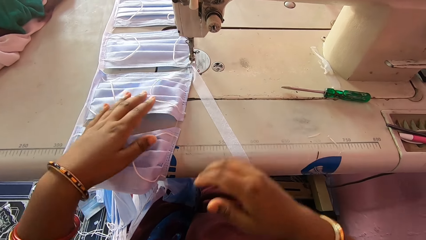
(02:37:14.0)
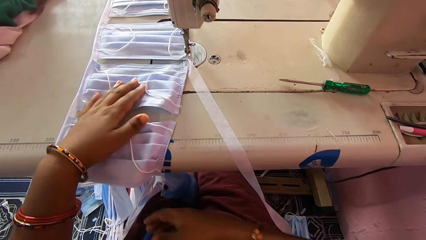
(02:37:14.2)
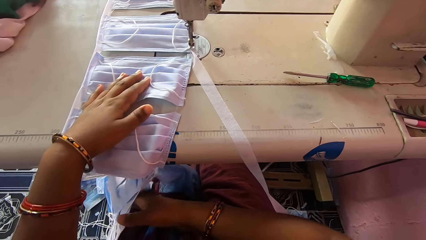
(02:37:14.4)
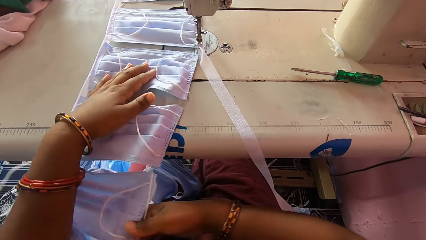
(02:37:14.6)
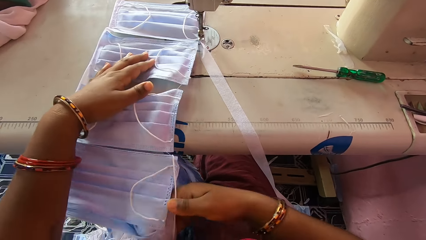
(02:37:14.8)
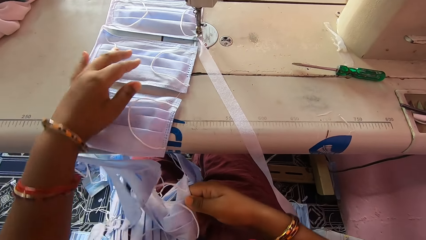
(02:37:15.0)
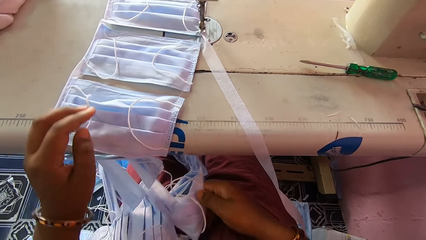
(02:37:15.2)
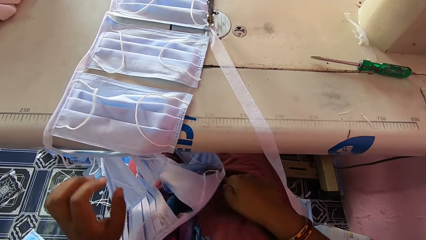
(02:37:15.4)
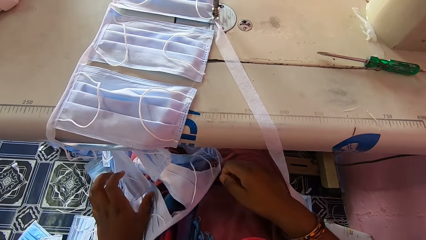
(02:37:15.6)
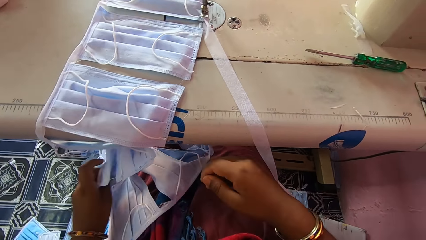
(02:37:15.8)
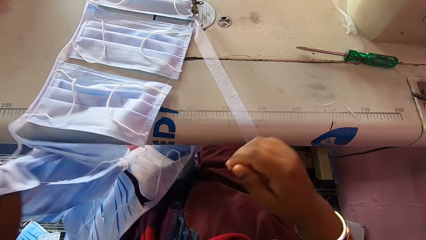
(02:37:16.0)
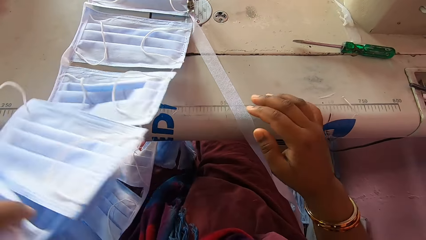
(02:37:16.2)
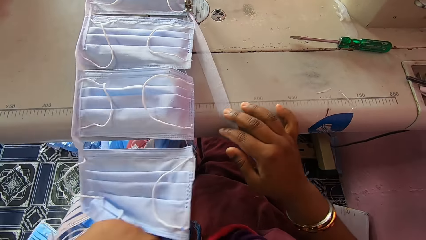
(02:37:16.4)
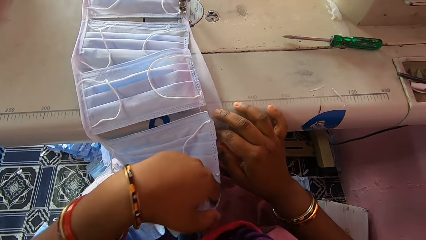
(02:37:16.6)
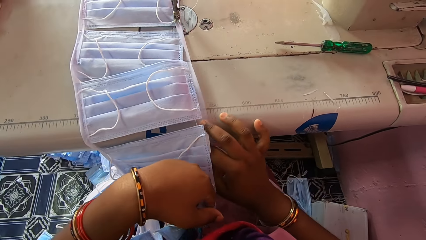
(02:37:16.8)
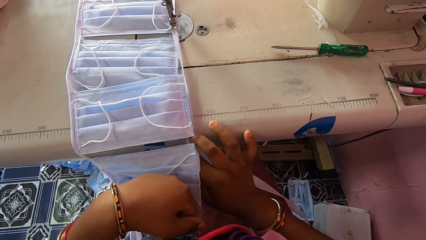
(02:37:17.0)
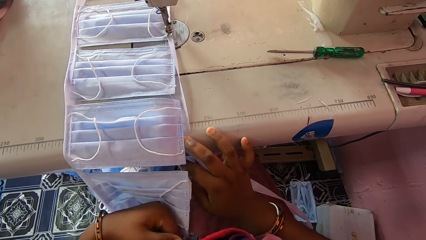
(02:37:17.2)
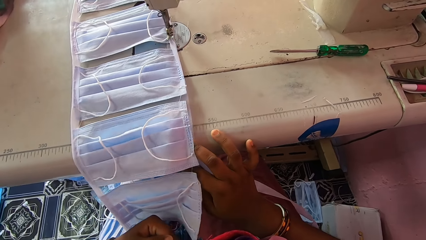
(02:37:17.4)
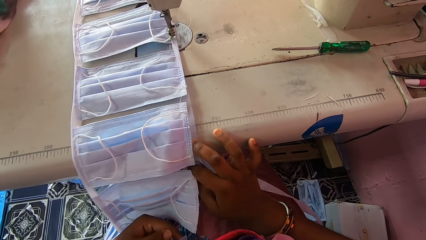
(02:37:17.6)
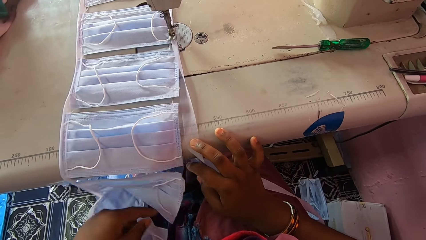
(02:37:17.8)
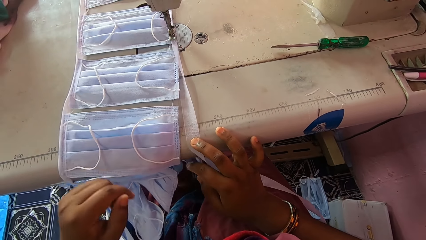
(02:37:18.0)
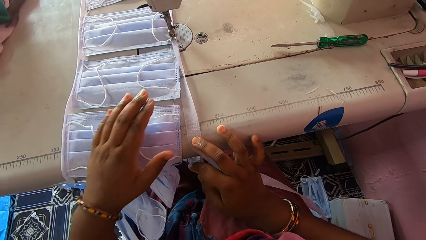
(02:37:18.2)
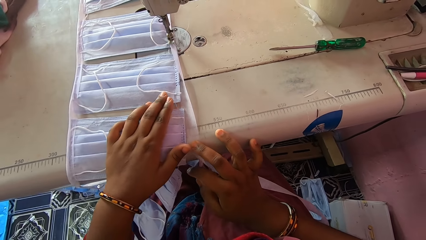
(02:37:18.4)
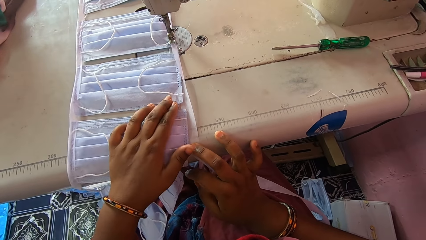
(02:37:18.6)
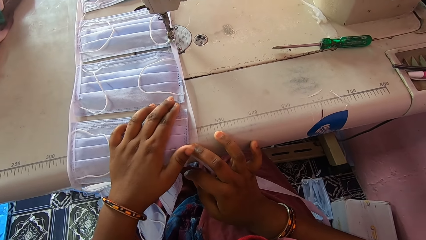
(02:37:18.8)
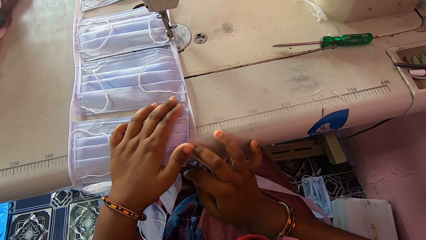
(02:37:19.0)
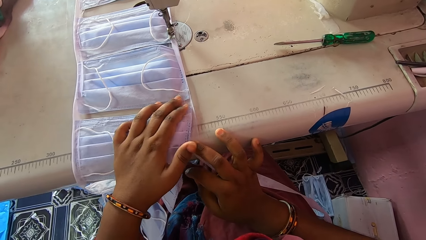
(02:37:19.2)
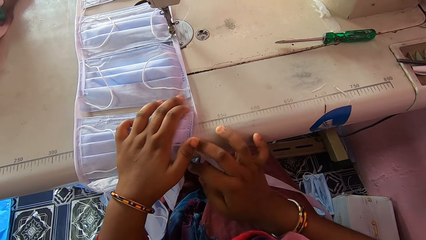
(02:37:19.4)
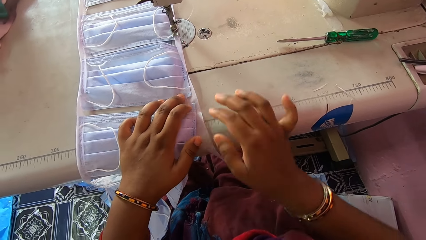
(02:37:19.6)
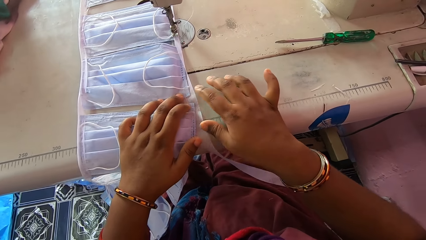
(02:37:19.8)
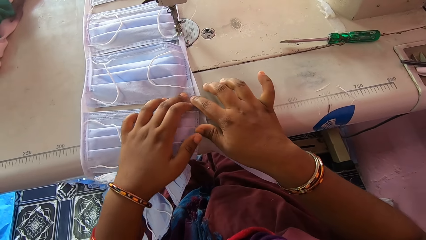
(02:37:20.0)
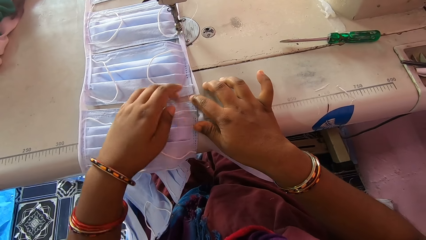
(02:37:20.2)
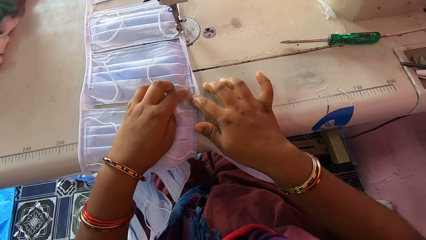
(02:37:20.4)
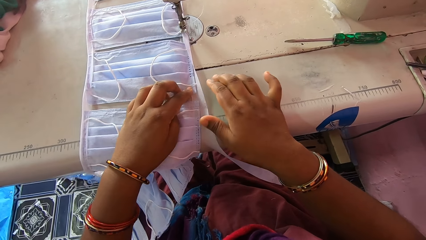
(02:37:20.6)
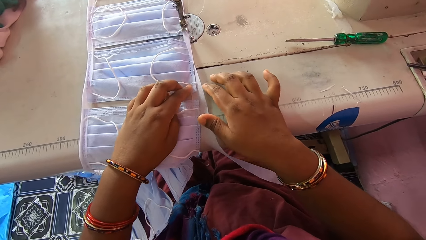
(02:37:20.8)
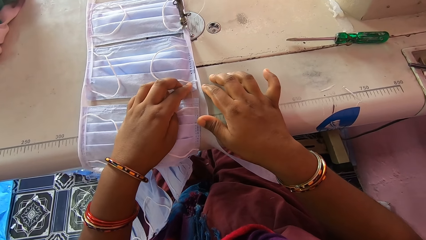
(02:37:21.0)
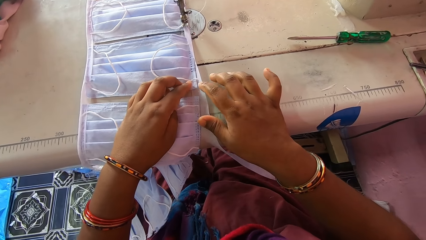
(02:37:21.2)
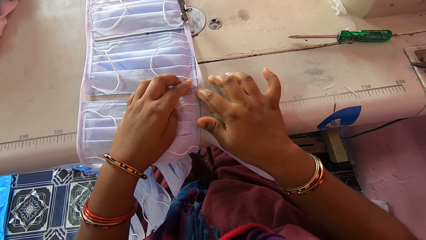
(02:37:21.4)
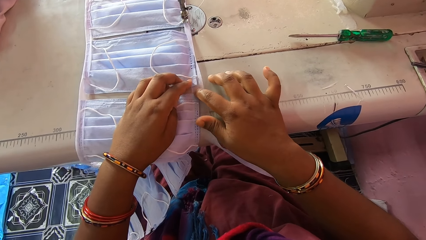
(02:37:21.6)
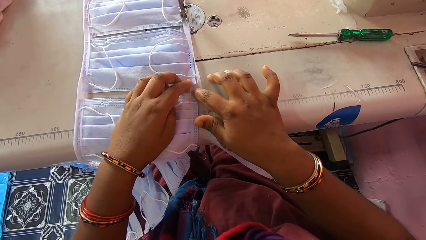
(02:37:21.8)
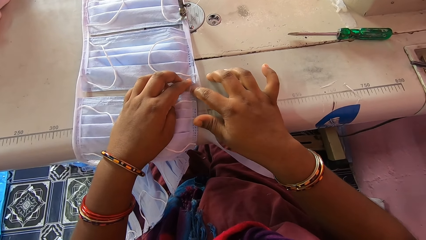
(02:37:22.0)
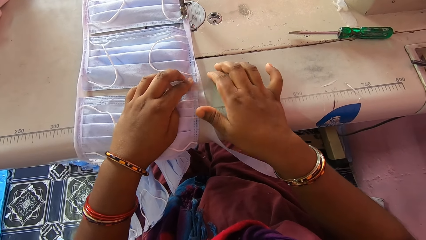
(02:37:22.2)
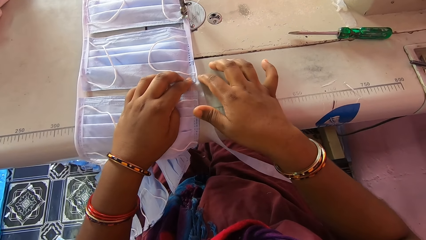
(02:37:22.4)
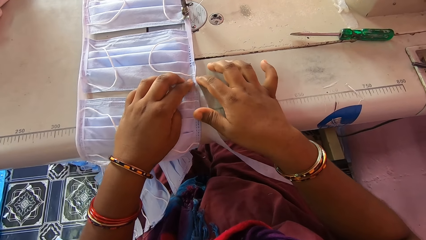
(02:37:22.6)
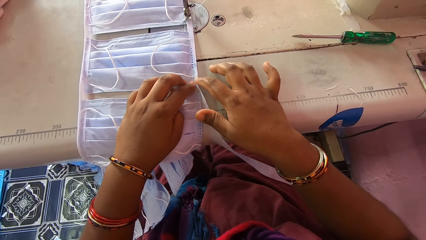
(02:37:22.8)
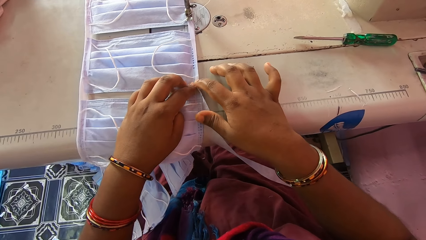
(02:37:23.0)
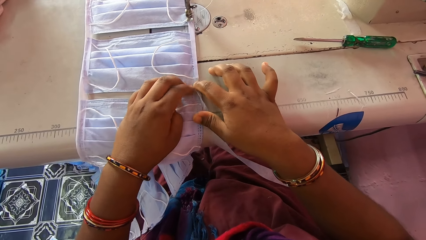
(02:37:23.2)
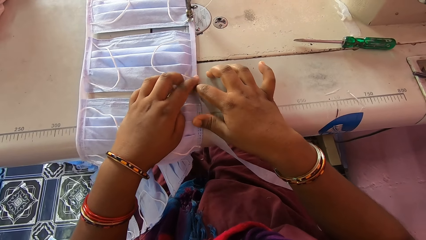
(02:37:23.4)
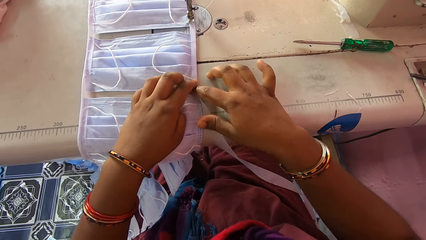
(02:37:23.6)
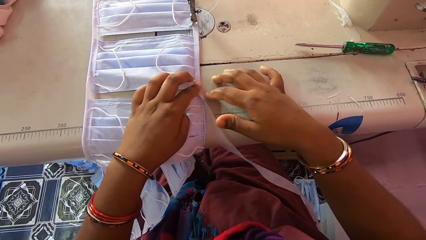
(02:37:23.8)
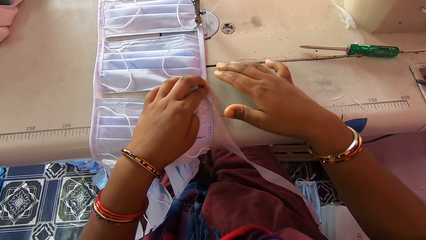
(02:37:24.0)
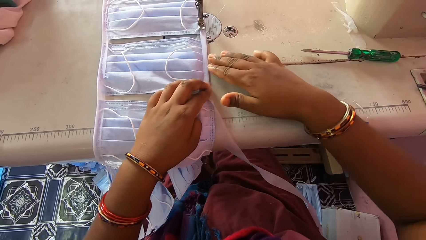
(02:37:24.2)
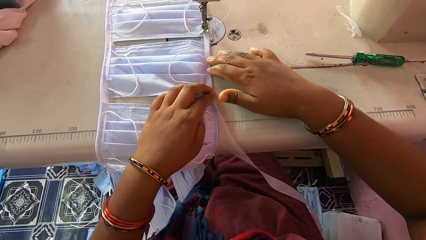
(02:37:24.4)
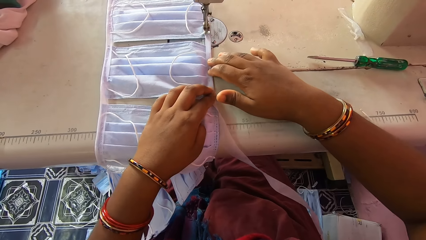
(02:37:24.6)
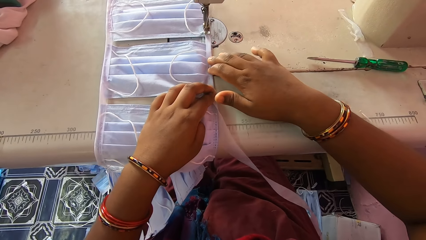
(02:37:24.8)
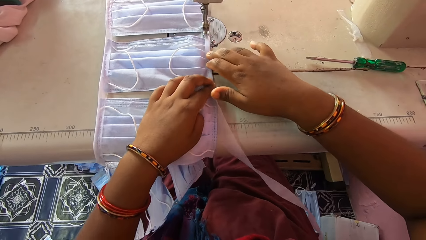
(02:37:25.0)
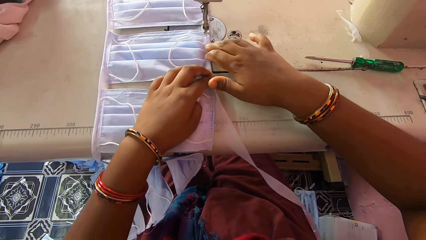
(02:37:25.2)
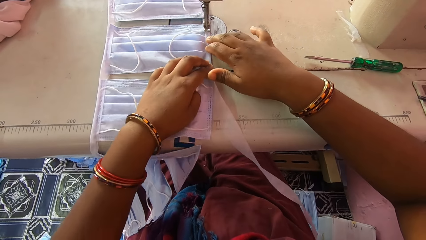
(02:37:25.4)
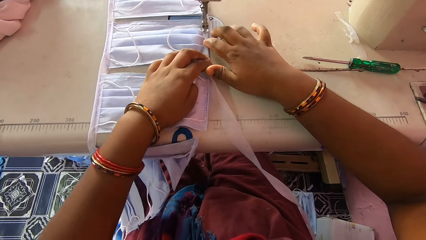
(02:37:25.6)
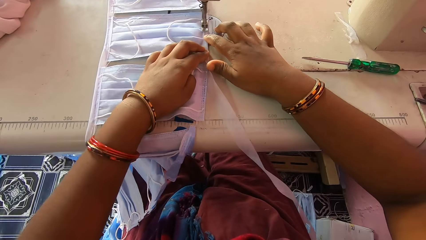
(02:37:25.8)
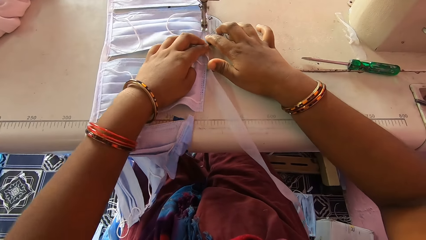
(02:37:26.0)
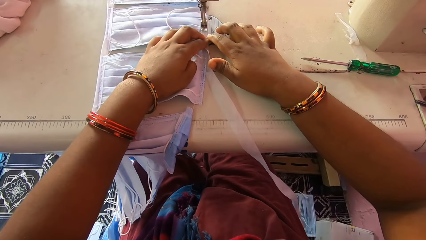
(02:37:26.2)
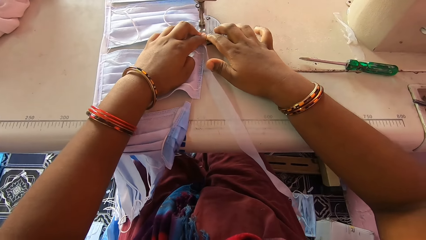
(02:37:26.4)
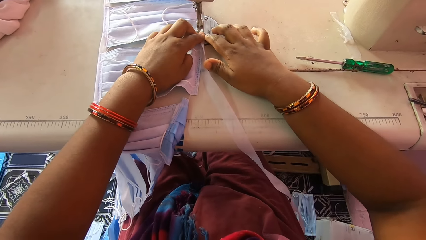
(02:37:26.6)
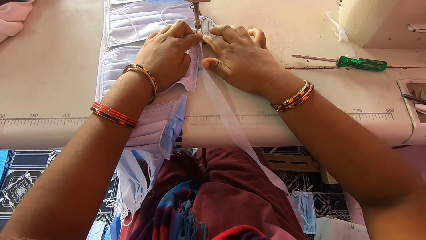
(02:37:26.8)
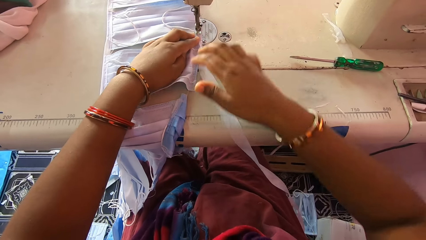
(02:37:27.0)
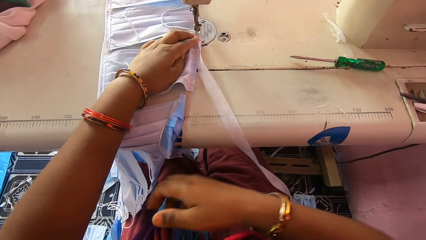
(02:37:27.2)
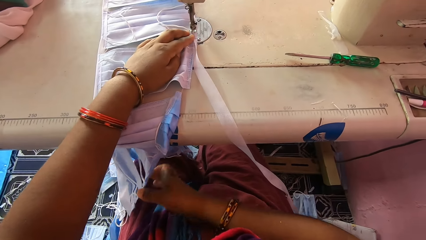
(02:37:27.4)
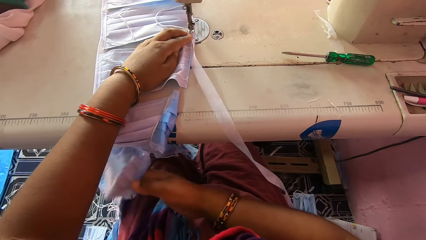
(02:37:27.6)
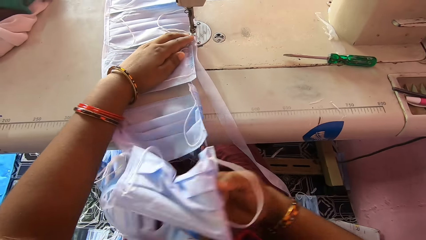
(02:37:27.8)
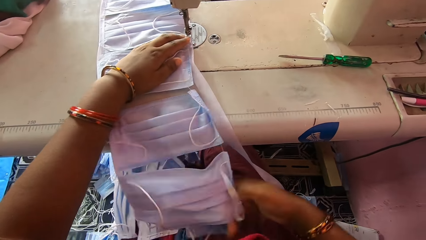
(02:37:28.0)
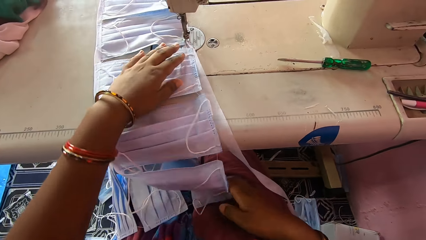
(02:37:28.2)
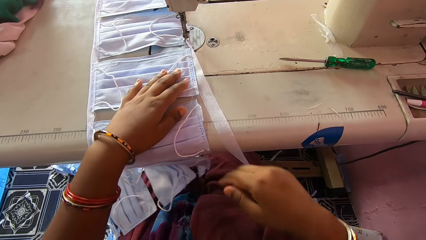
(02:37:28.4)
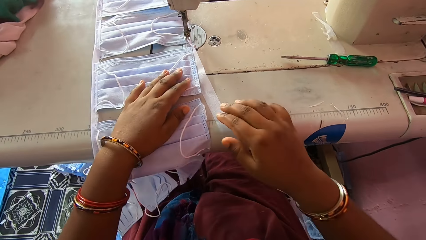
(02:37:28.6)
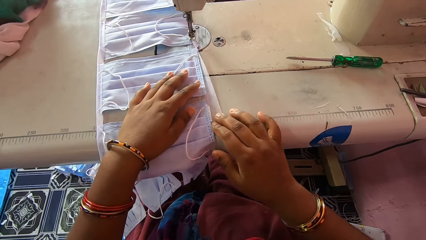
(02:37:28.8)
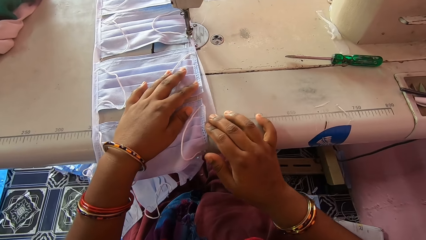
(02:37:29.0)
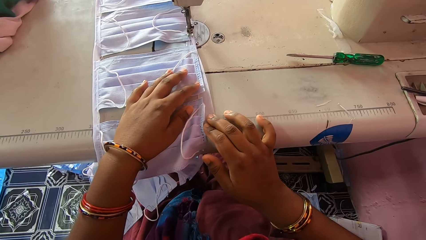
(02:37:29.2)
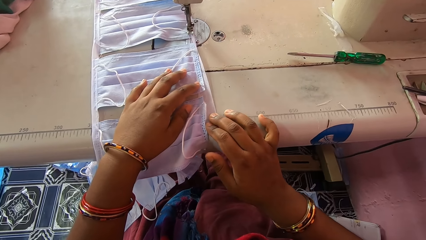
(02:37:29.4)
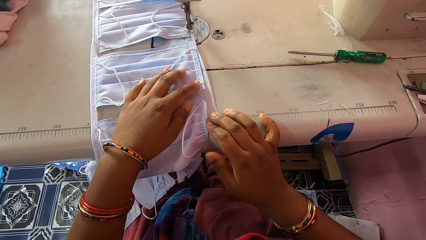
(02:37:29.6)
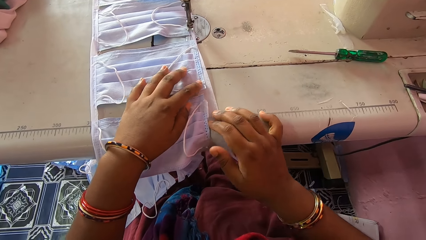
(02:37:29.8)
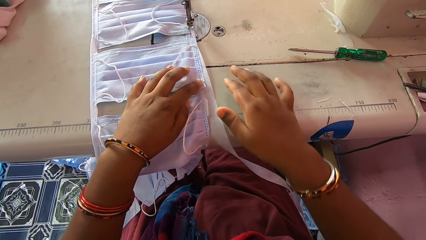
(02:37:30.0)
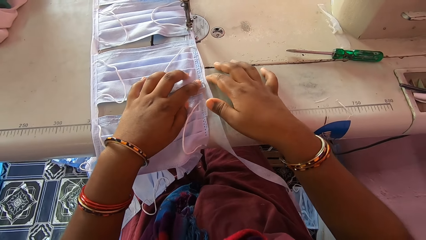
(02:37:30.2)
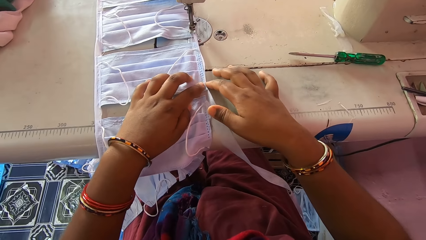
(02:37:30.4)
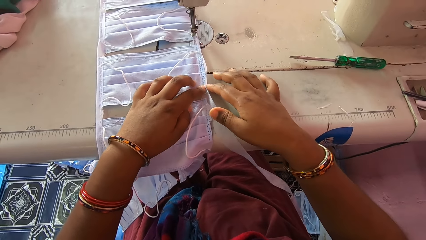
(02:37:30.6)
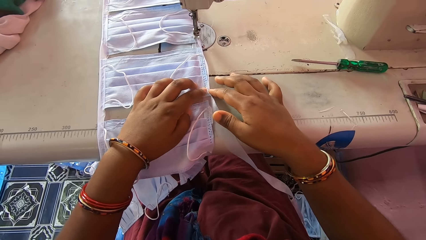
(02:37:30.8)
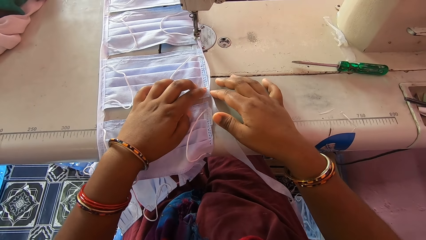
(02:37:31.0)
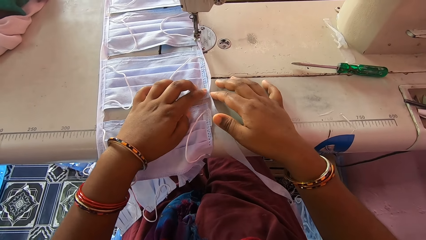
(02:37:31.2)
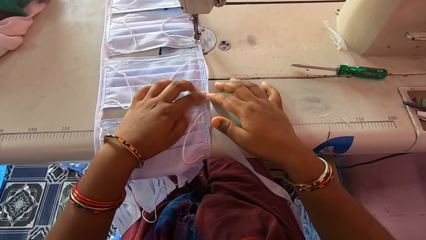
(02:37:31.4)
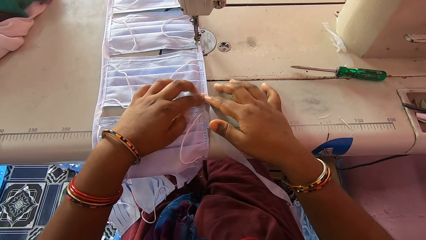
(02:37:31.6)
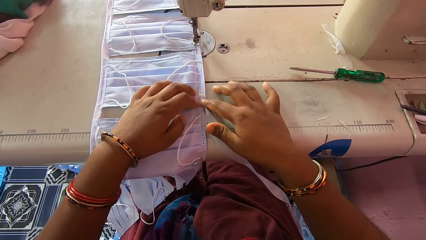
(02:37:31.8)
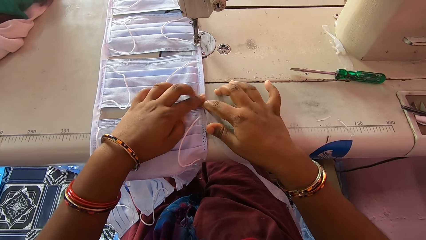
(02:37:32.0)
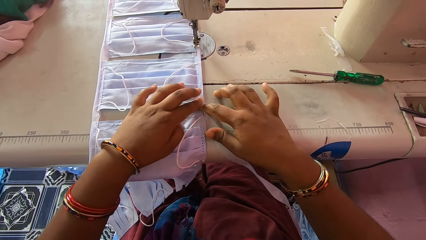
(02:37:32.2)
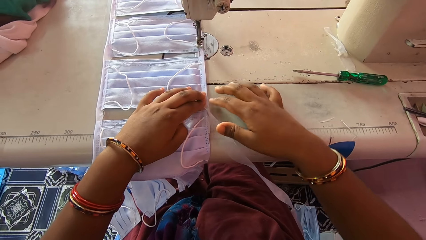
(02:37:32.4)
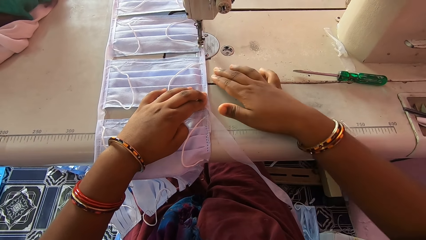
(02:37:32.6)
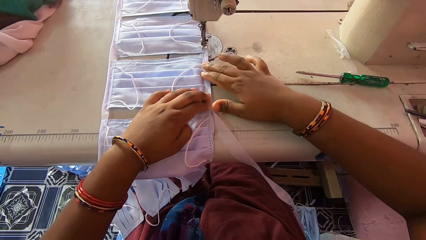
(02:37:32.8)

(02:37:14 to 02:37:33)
The camera wearer adjusts nose masks under the machine bed with her hands. She adjusts the stay tape on the machine bed with her right hand. She folds the stay tape around the edge of a nose mask with her hands. She sews the nose mask with the sewing machine. She adjusts the nose masks under the machine bed with her right hand. She adjusts the stay tape on the machine bed with her right hand. She folds the stay tape around the edge of a nose mask with her hands.
